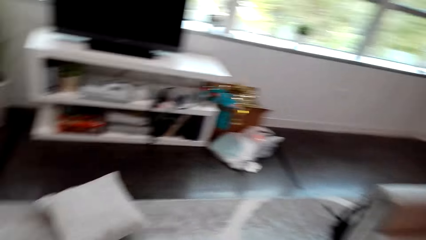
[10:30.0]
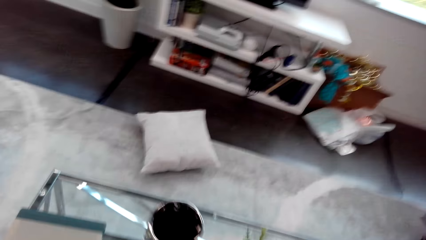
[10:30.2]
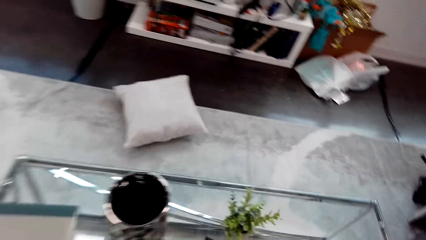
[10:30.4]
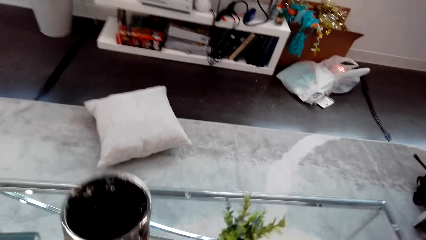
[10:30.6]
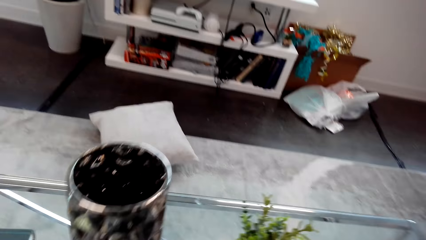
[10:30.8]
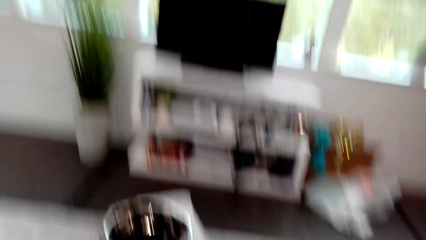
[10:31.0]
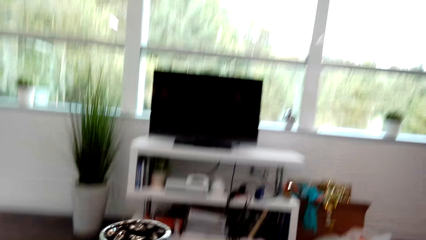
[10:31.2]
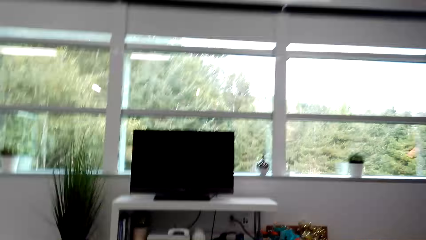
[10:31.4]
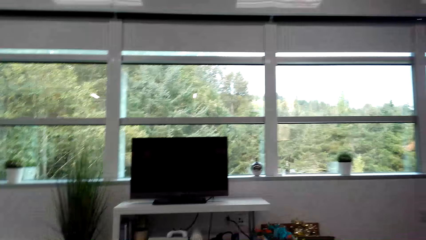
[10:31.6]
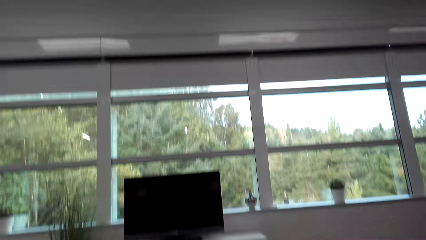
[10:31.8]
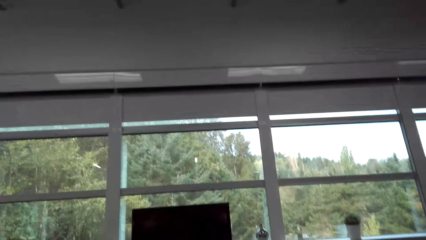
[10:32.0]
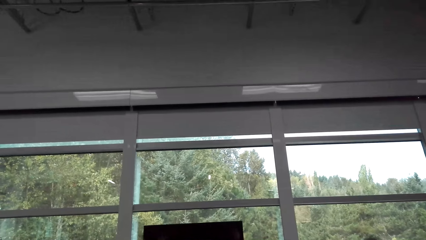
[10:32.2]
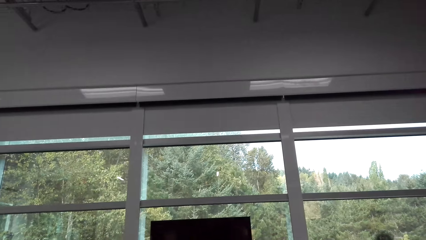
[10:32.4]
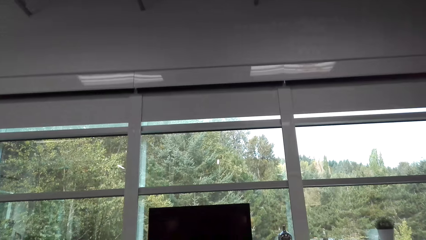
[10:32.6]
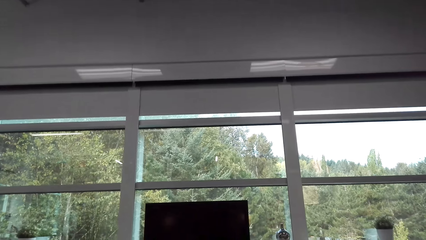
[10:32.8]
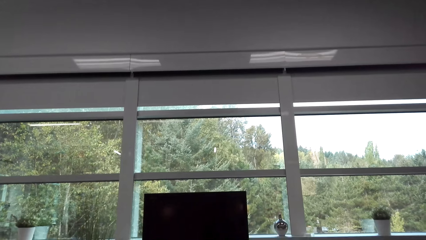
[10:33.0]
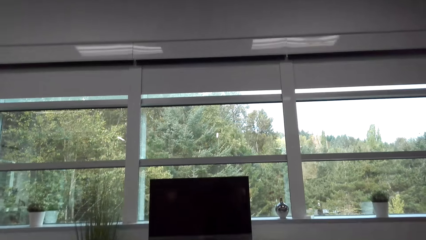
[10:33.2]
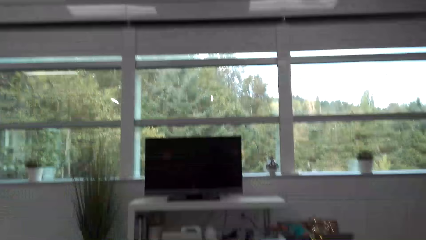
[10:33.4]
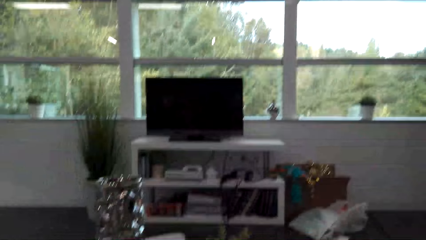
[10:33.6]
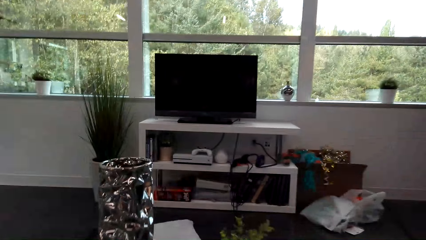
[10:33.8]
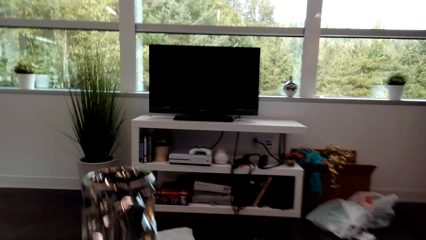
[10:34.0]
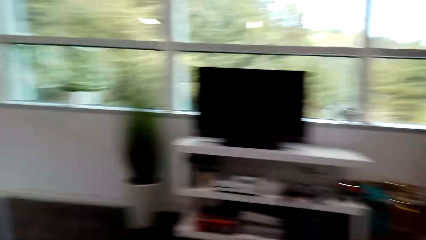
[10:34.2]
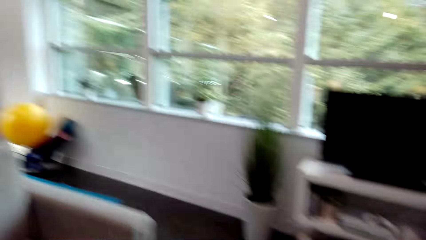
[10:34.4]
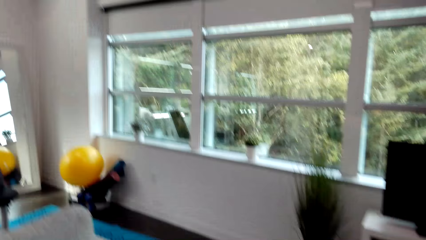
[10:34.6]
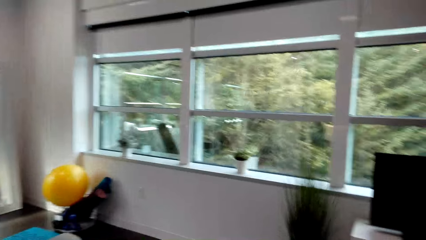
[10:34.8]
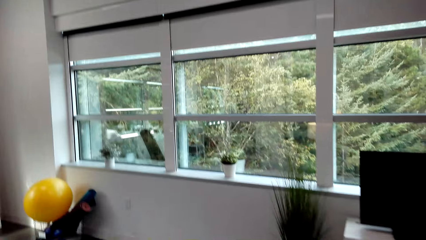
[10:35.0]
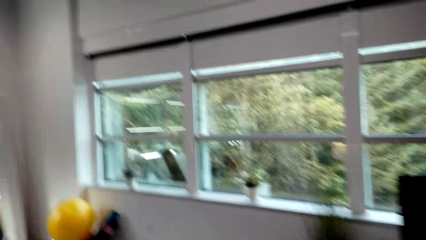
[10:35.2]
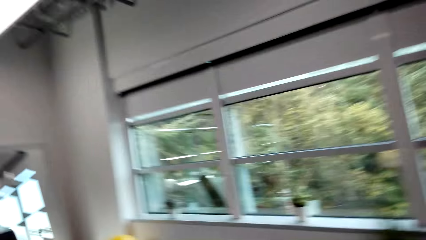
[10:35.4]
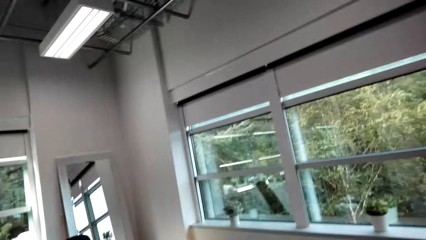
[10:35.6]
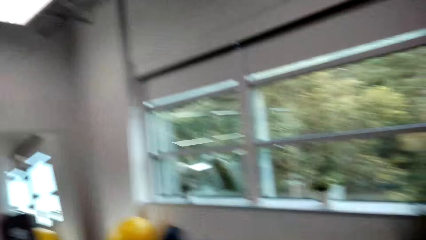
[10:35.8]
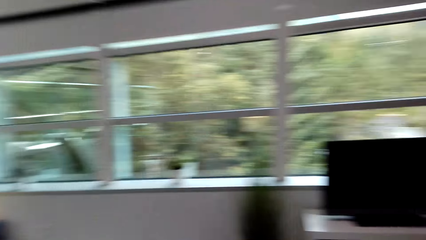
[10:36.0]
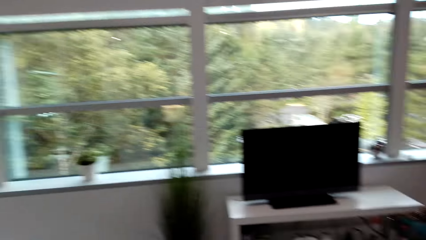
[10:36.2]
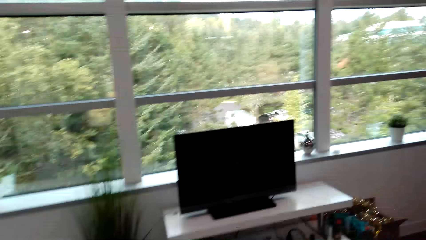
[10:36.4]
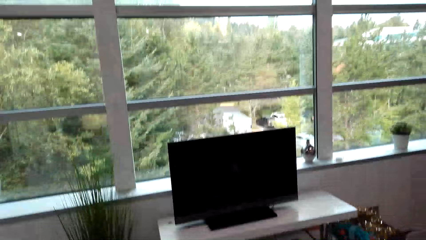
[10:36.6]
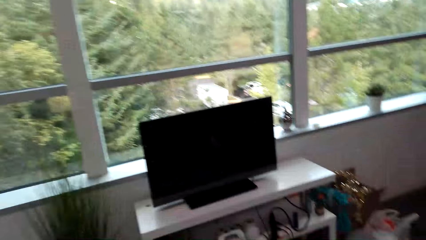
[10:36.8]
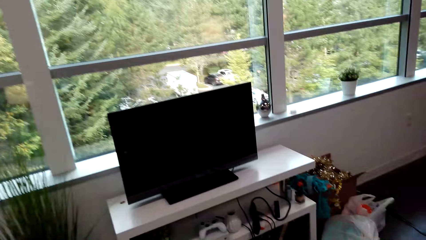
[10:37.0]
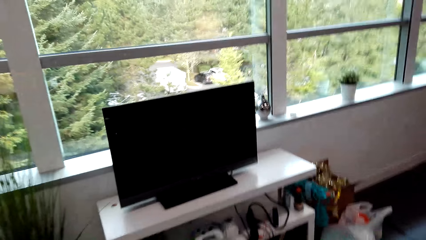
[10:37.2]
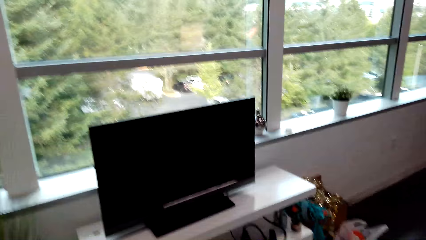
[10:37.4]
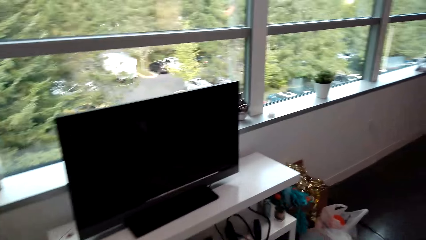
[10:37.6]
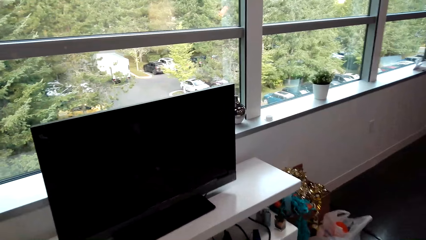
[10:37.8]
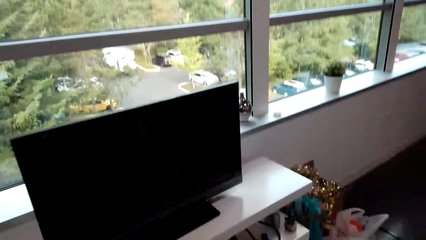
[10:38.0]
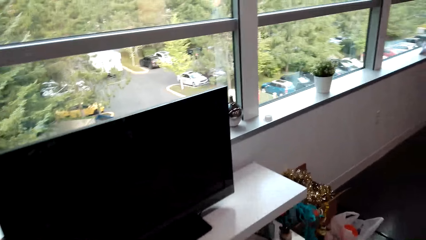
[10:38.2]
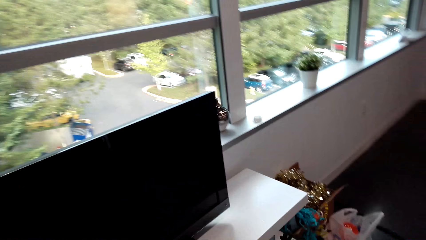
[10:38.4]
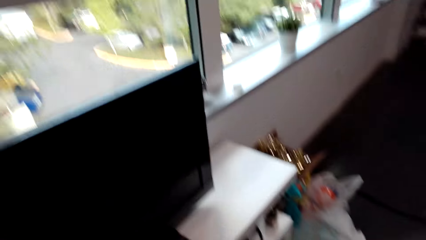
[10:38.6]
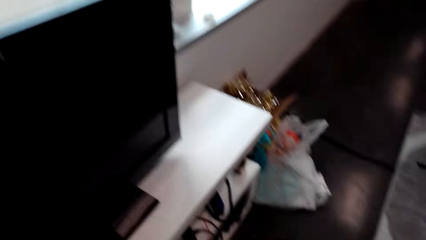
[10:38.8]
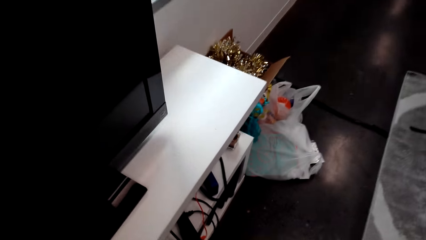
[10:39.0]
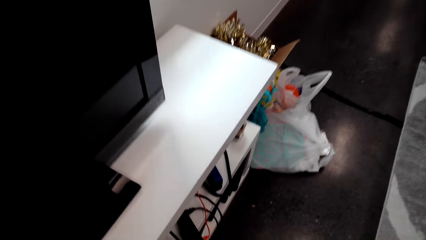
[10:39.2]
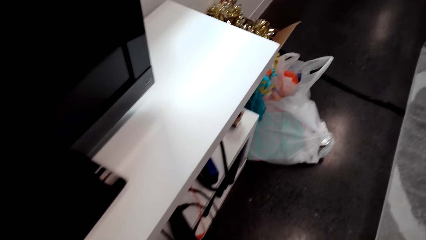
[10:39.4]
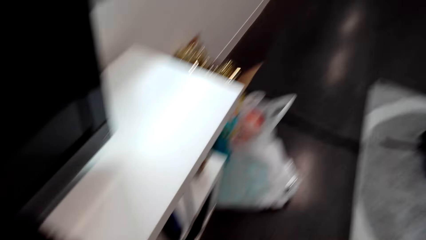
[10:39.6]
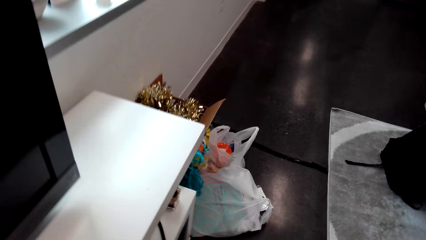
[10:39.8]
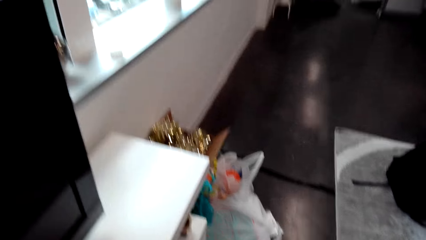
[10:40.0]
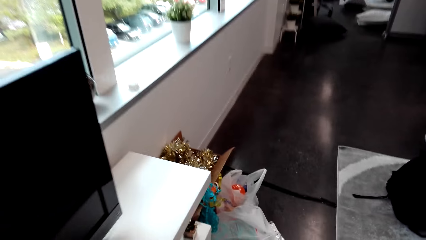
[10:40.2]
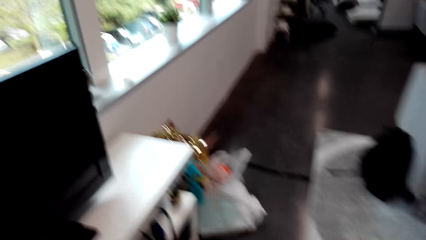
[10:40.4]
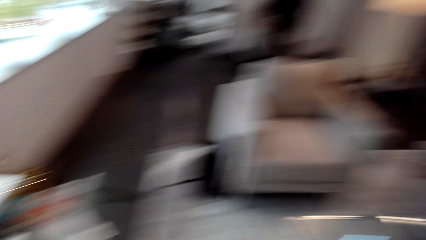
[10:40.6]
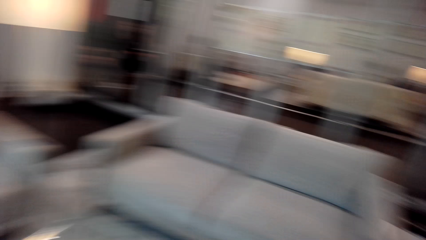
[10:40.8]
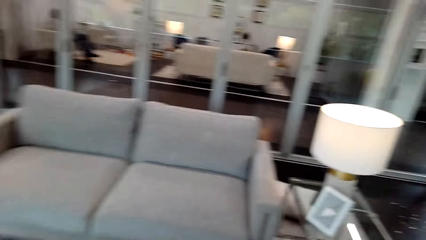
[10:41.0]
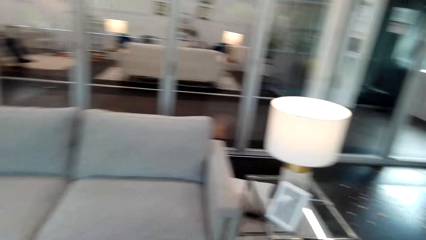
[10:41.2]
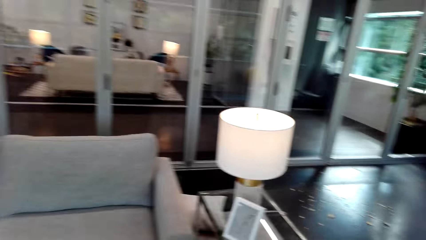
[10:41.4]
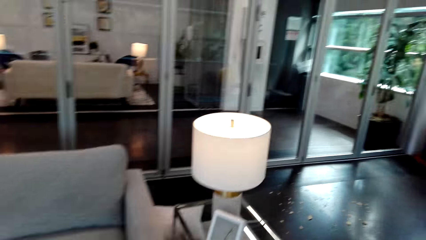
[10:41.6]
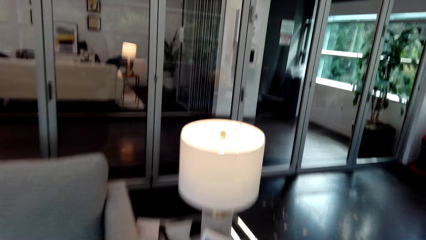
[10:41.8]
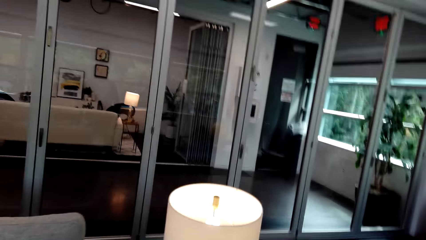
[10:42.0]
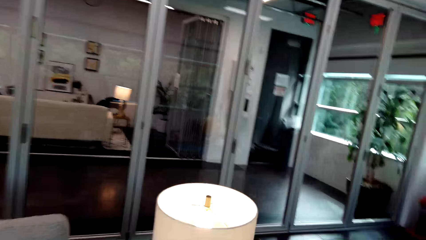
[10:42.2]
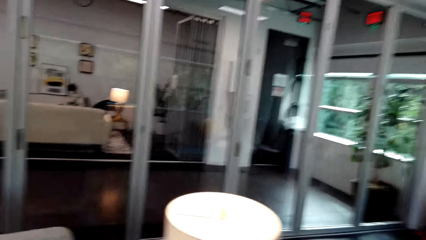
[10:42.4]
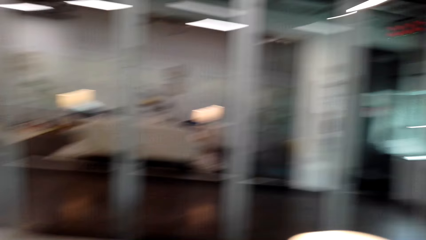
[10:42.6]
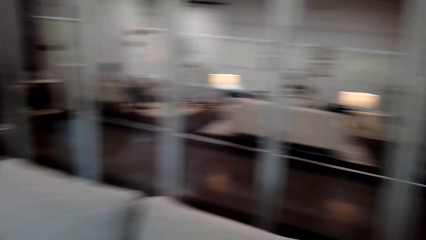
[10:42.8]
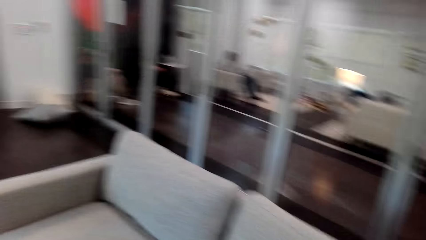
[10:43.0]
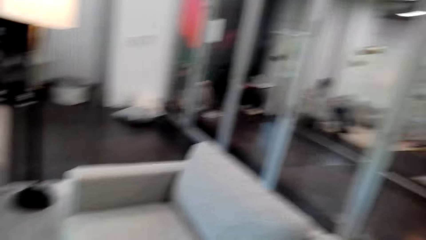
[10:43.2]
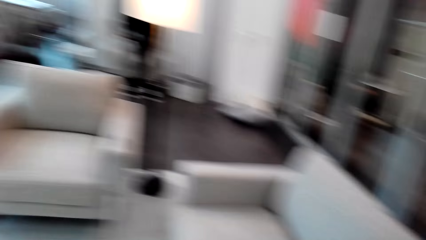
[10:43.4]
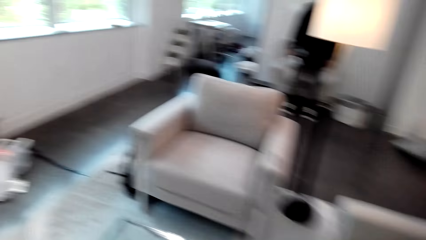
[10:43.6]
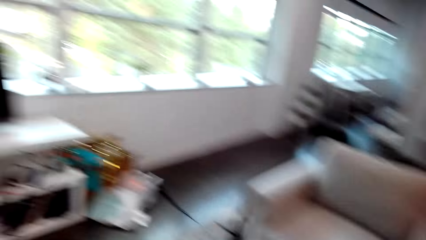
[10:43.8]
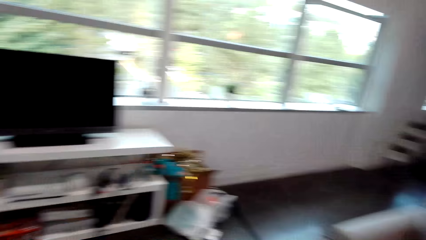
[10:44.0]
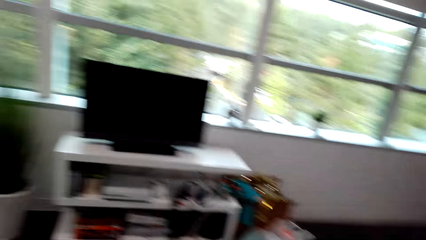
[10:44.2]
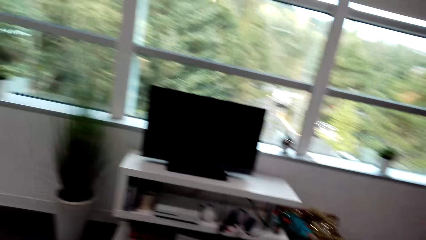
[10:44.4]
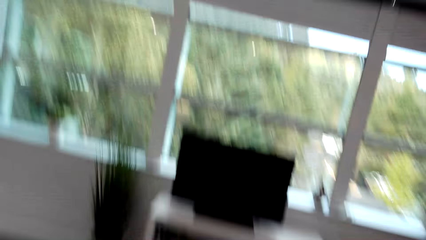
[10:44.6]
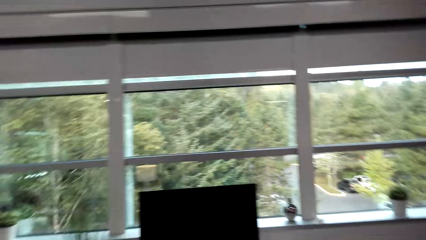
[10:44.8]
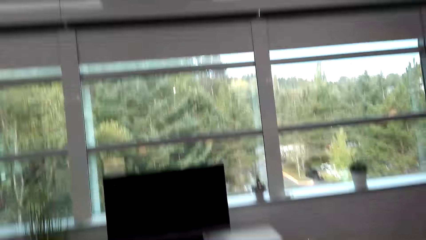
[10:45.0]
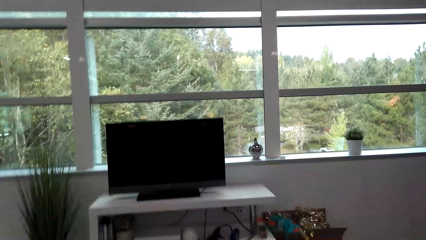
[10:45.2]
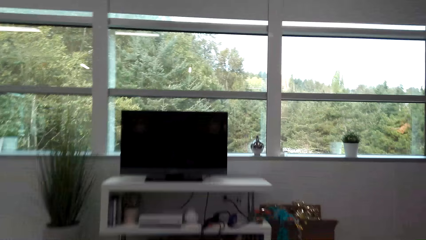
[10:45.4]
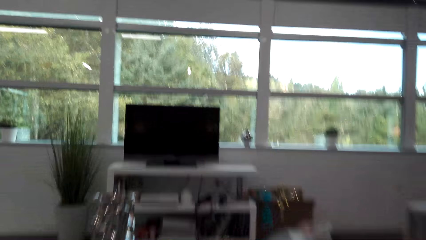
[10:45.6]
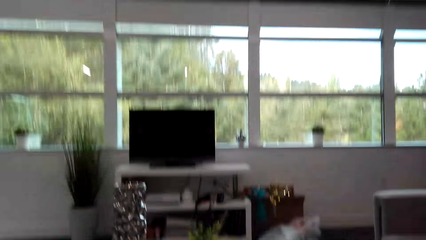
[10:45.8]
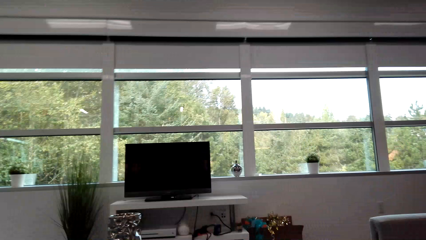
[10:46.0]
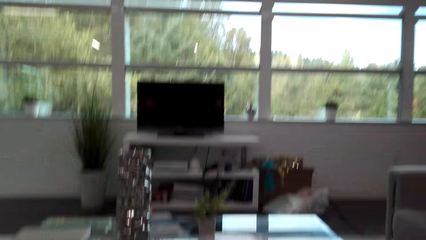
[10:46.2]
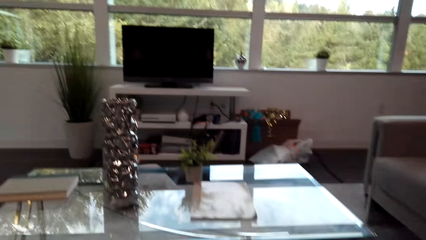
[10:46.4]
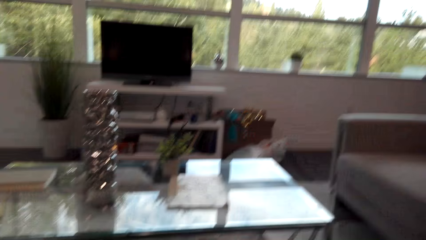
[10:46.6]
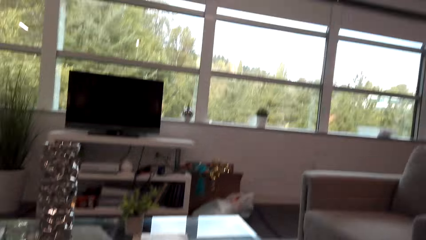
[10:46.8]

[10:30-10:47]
The camera wearer moves a decoration. They move around.
